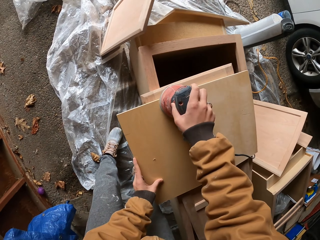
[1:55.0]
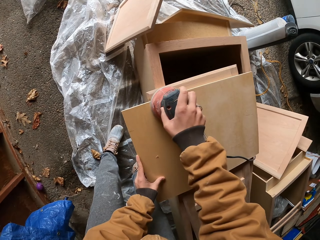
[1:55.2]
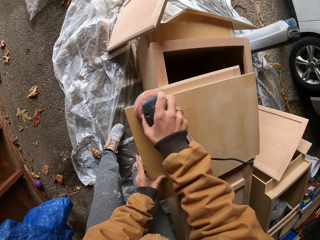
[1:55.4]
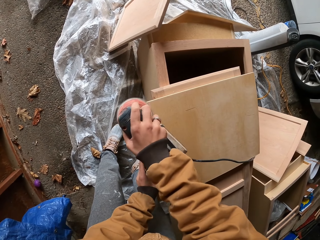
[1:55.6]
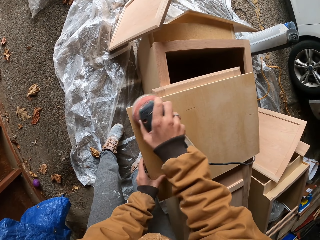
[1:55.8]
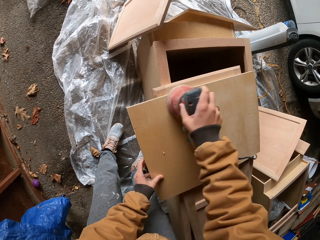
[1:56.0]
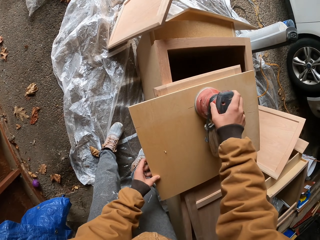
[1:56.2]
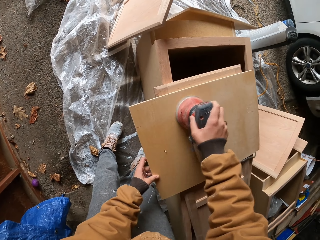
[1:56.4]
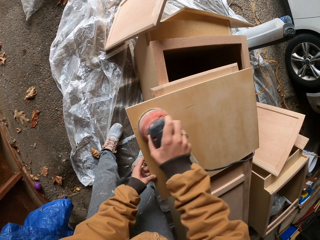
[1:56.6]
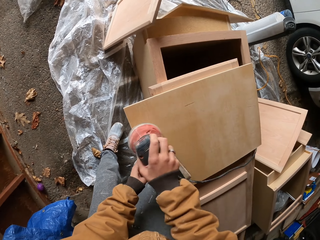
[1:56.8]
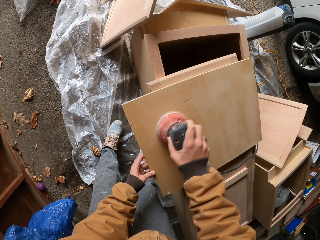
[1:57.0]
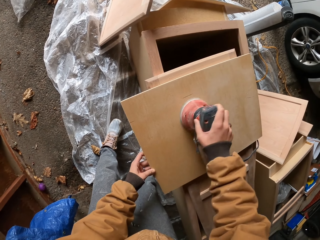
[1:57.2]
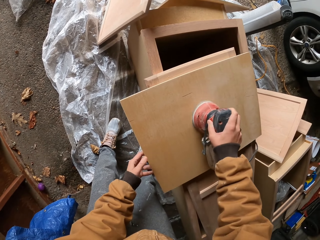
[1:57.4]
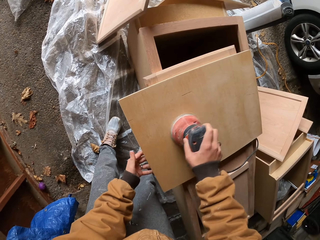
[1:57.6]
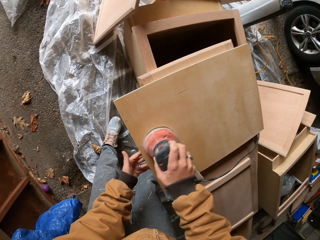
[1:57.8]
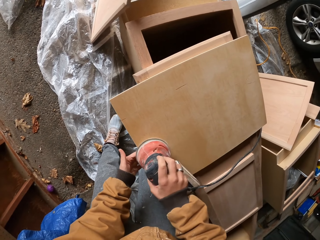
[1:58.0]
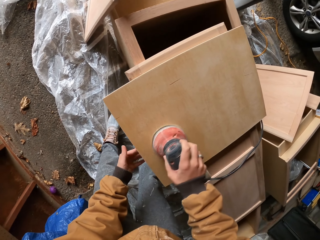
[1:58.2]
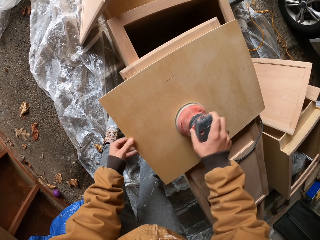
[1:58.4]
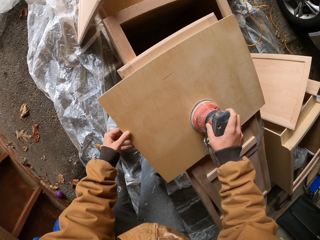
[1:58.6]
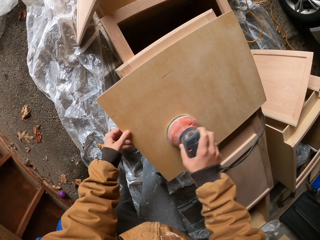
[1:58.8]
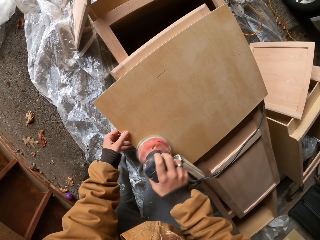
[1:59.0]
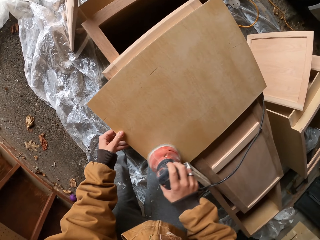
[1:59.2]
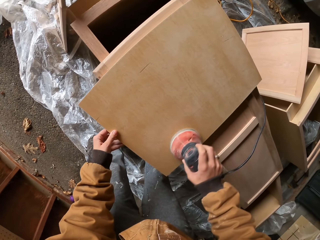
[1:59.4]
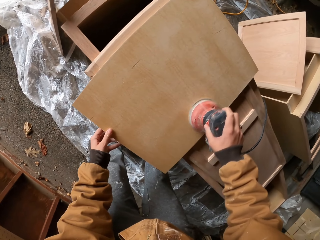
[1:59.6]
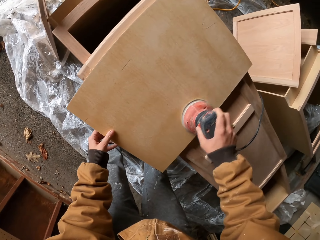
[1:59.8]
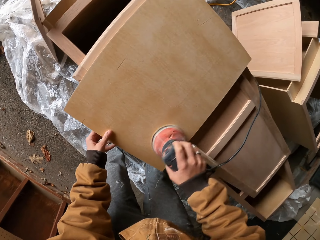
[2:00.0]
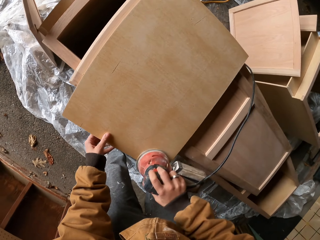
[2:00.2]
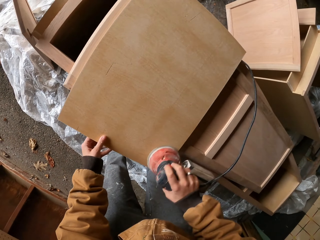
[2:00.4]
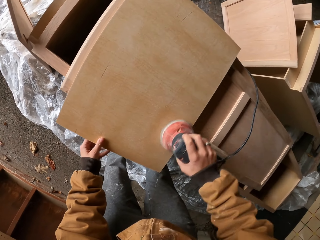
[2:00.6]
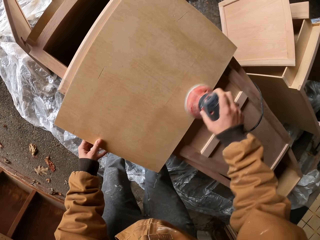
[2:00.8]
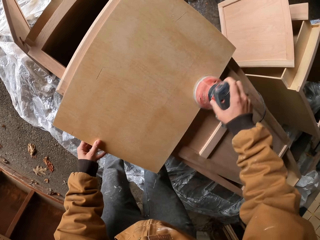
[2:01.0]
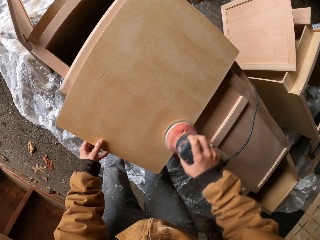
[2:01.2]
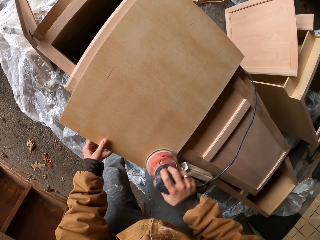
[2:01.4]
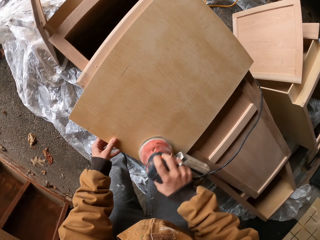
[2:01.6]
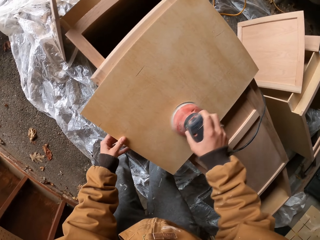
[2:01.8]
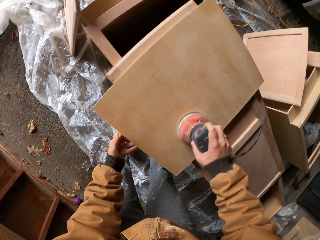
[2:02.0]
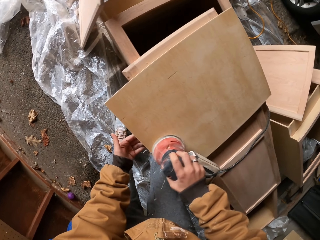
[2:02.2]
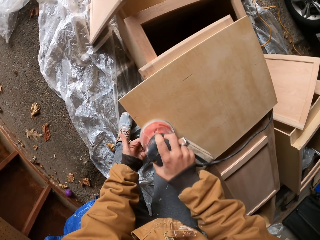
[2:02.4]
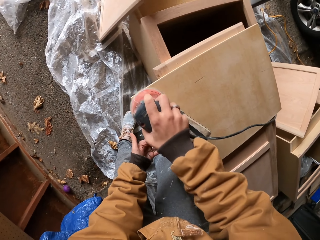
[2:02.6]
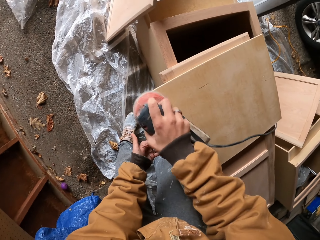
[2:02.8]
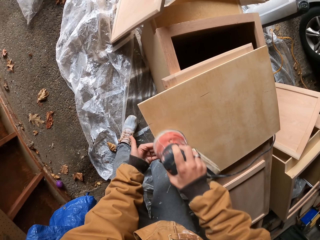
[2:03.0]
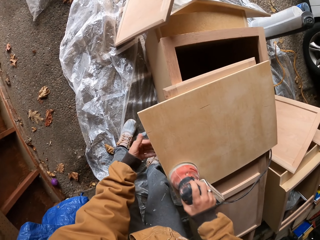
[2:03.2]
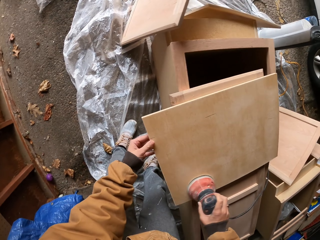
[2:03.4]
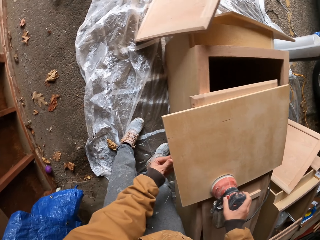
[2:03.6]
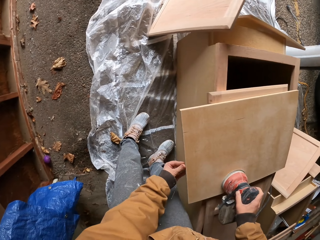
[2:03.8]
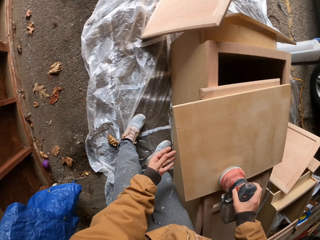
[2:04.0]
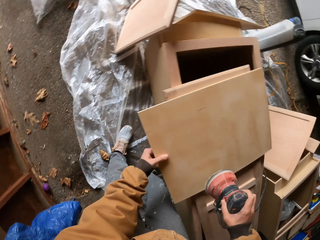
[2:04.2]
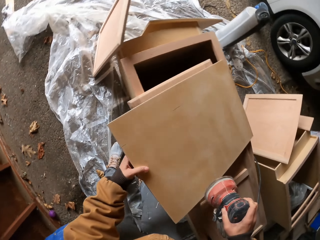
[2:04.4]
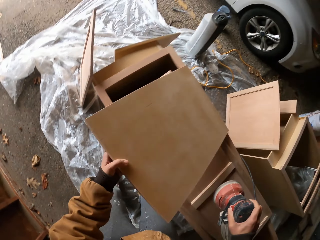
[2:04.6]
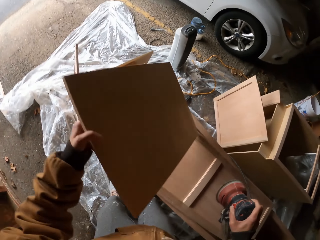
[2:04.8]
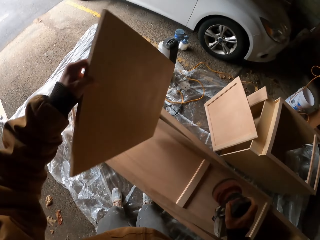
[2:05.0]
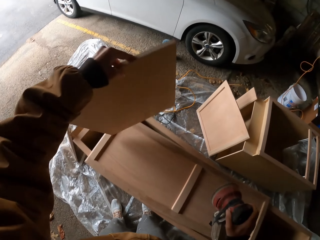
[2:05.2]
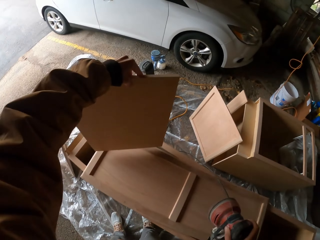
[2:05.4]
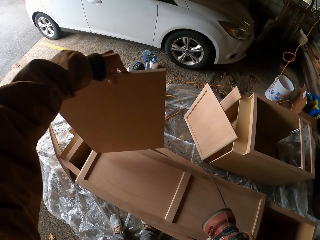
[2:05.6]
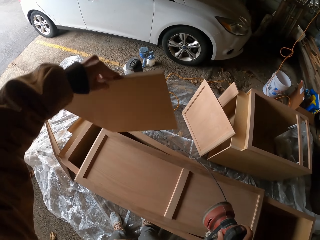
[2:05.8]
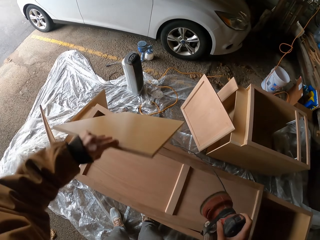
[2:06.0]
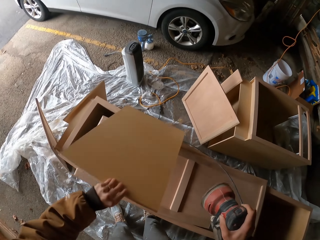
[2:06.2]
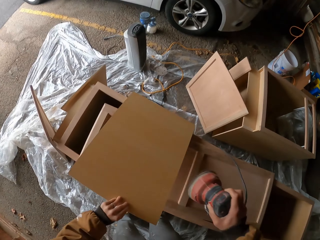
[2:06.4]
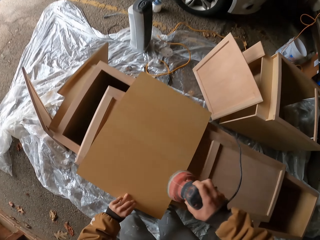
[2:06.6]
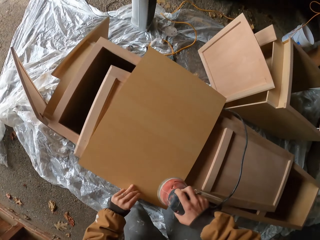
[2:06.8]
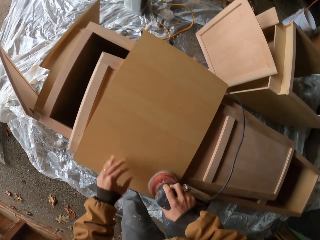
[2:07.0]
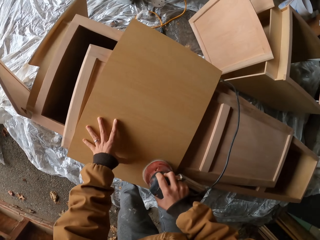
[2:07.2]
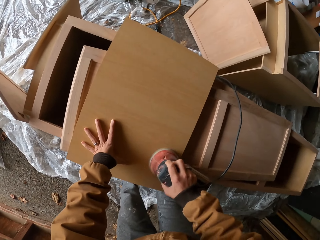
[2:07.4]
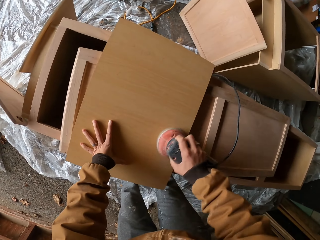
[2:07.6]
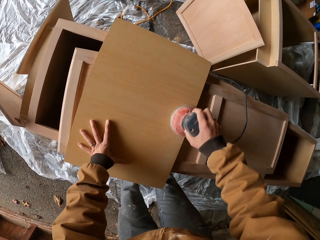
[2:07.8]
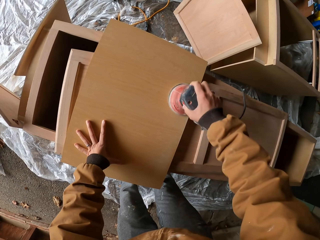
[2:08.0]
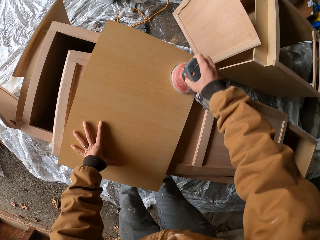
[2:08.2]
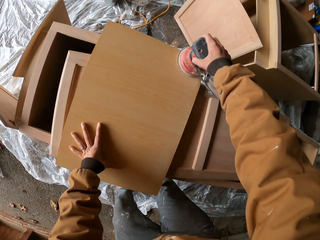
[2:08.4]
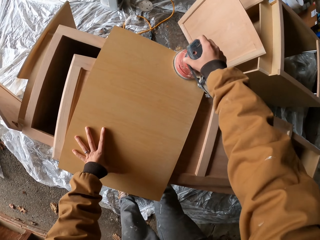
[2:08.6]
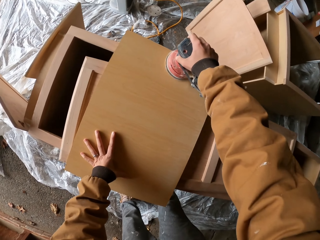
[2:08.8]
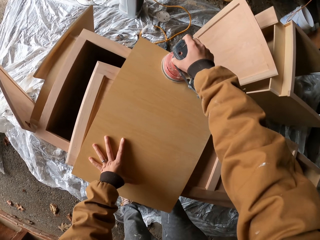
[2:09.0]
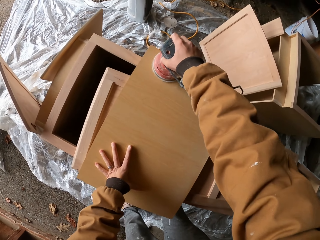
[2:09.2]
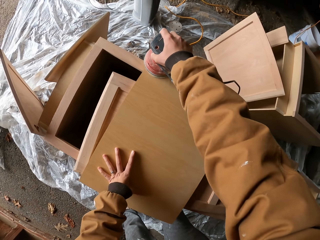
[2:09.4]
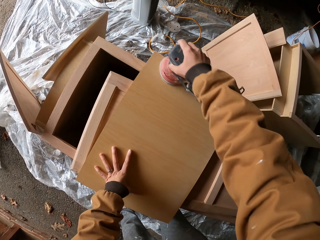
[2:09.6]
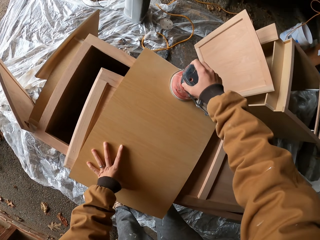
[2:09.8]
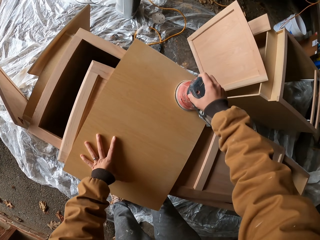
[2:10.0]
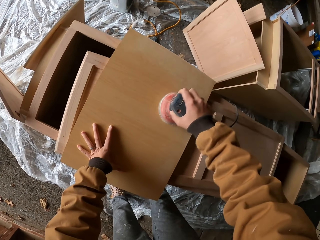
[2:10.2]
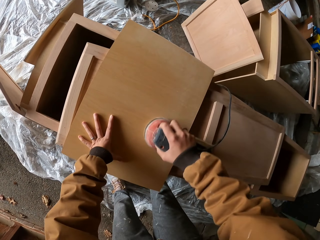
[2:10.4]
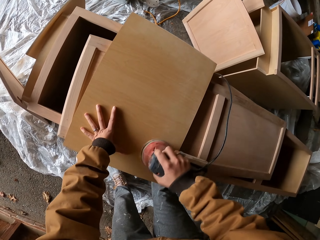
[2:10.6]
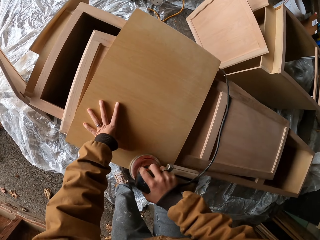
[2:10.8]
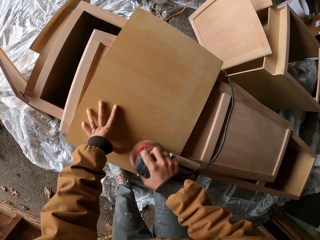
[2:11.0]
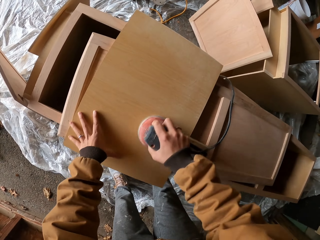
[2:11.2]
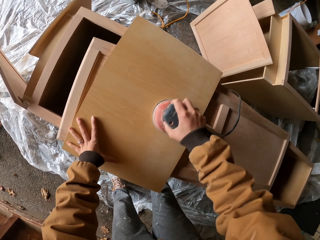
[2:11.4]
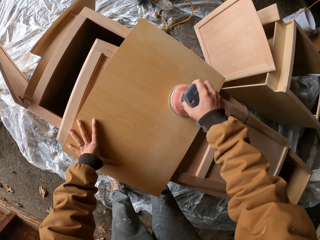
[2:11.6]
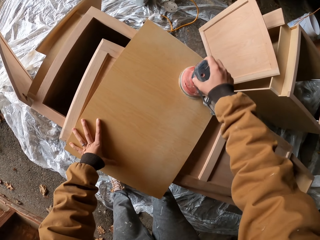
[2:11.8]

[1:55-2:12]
The camera wearer turns the wood. They polish the wood.

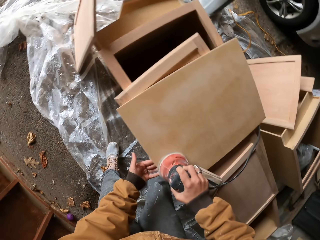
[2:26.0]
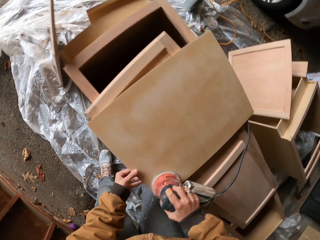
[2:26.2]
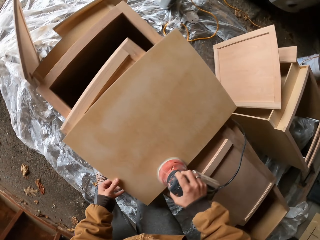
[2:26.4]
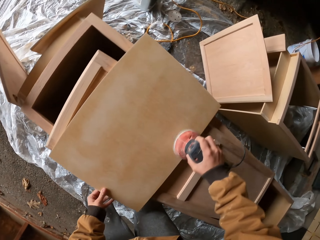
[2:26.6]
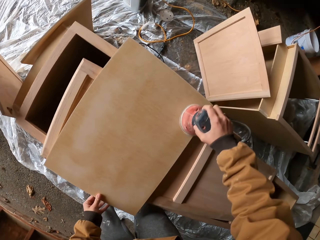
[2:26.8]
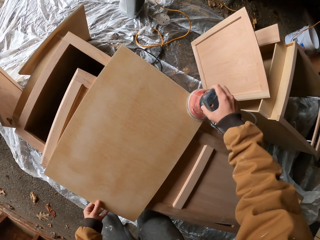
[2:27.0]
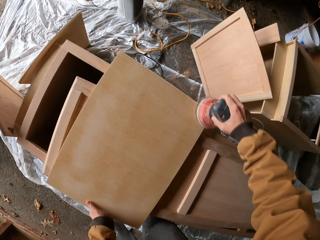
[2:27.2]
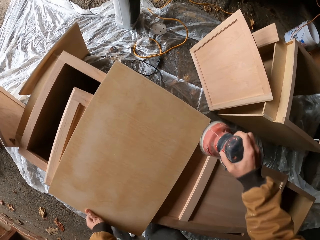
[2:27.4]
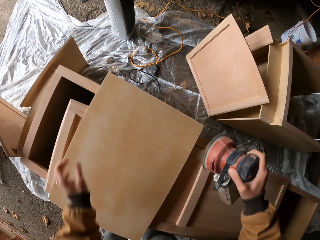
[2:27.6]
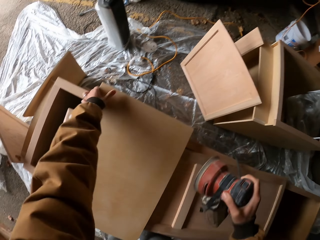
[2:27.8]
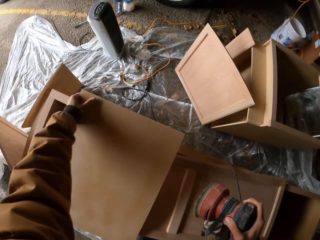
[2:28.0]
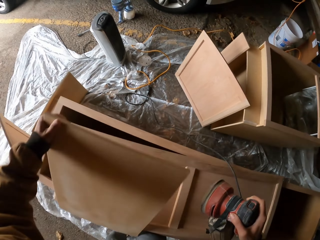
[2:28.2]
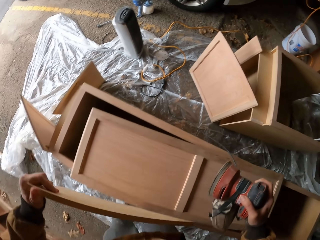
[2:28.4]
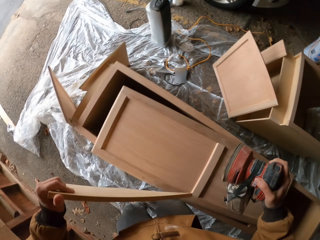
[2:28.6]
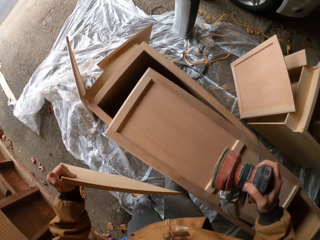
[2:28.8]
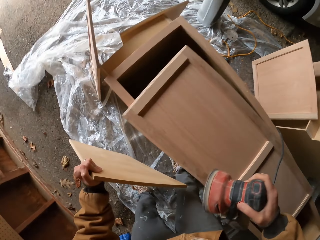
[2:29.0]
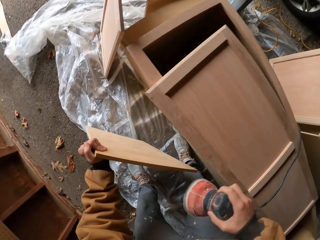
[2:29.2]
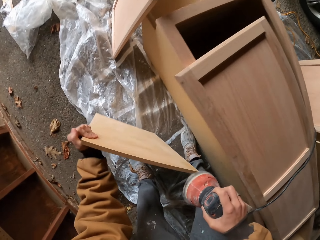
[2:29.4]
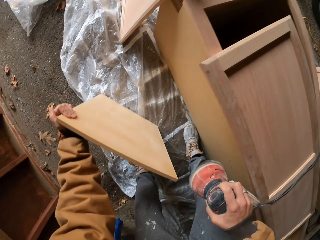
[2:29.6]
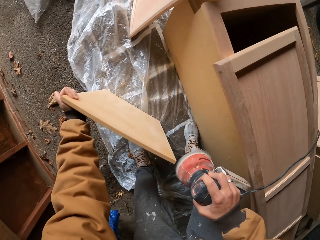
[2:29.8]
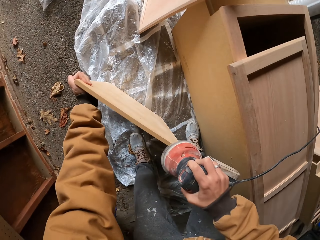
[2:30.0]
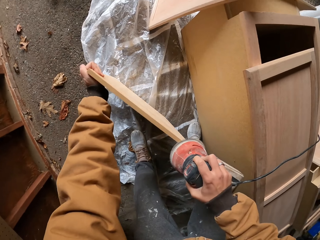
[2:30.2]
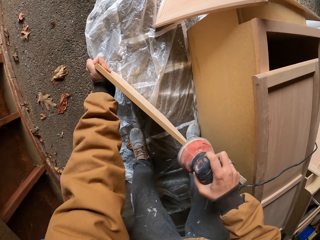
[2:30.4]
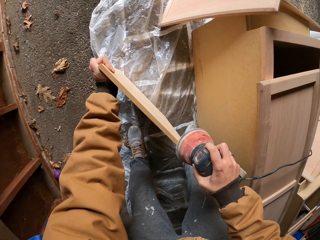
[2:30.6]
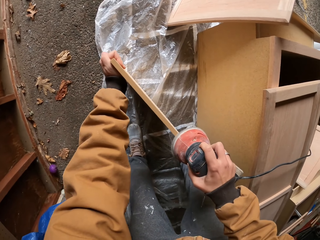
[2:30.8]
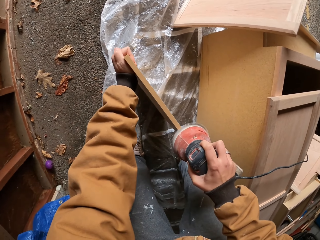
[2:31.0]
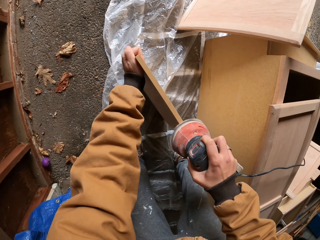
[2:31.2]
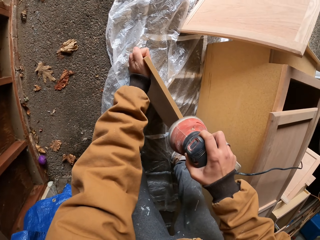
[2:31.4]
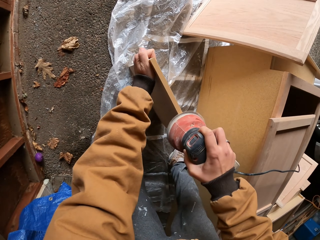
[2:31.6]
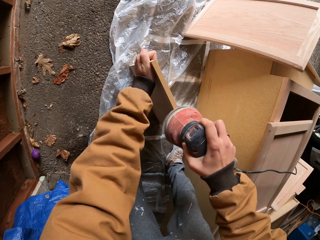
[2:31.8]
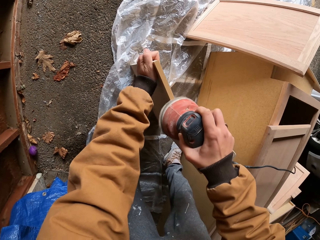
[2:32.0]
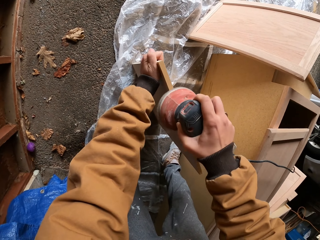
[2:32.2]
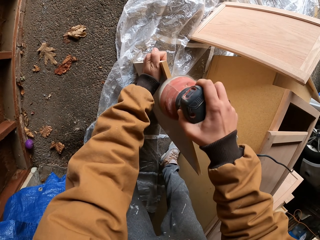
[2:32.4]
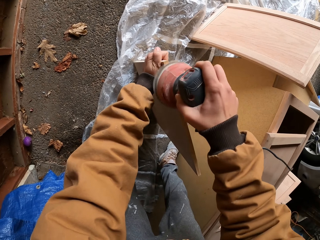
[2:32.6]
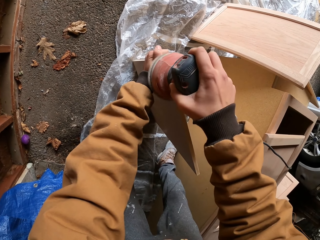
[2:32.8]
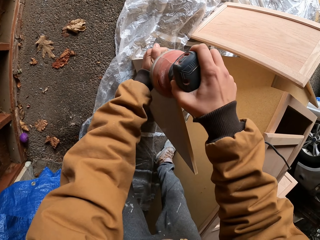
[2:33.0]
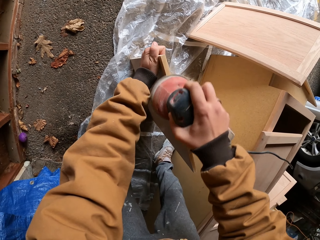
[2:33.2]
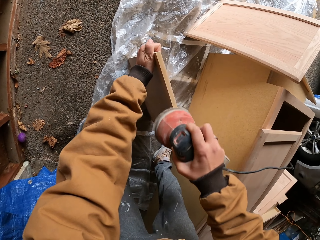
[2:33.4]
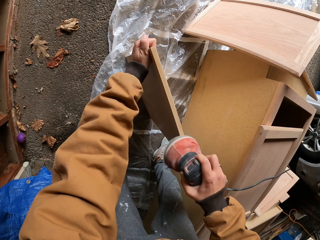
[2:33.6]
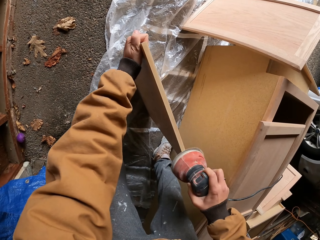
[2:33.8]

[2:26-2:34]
The camera wearer holds the wood. They turn the wood. They drop the wood. They pick up the wood. They polish the wood.
